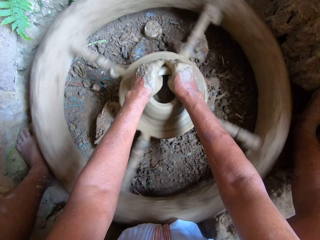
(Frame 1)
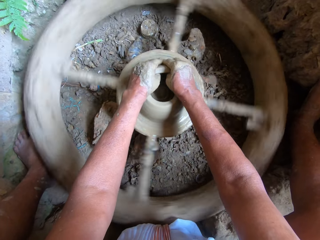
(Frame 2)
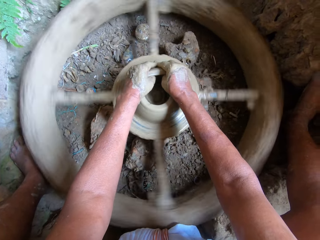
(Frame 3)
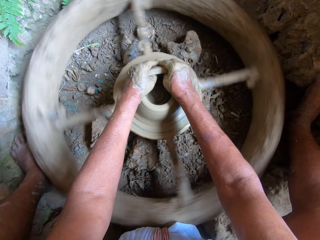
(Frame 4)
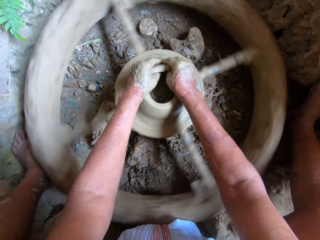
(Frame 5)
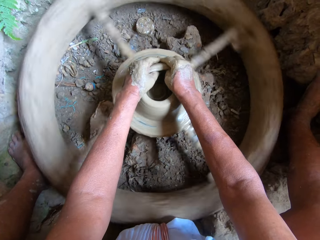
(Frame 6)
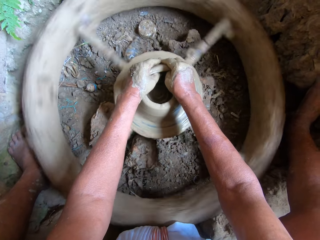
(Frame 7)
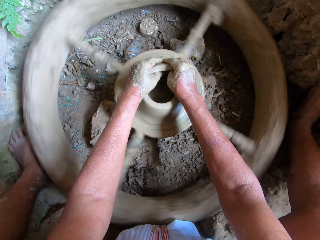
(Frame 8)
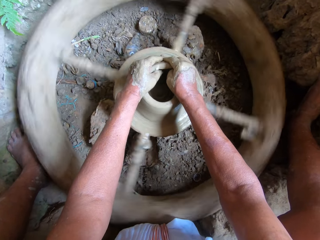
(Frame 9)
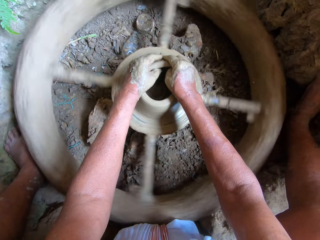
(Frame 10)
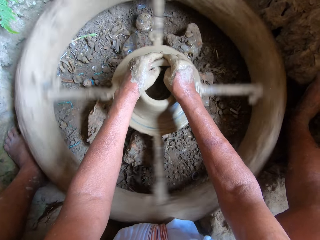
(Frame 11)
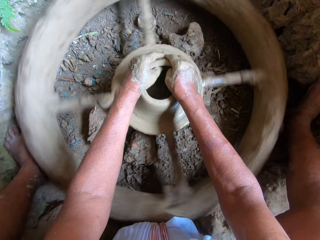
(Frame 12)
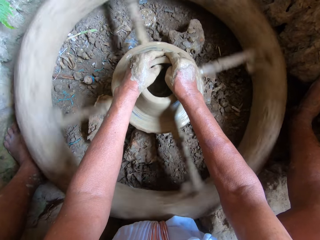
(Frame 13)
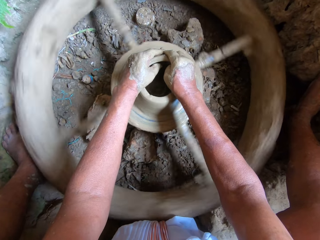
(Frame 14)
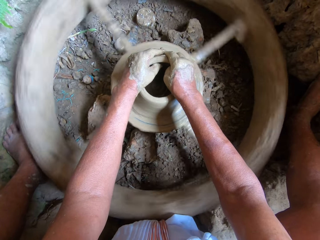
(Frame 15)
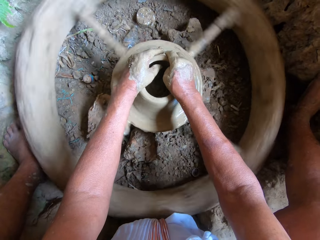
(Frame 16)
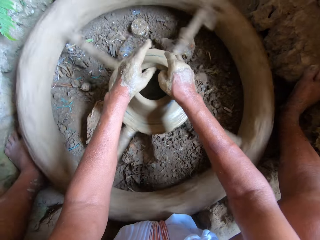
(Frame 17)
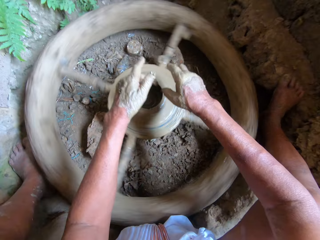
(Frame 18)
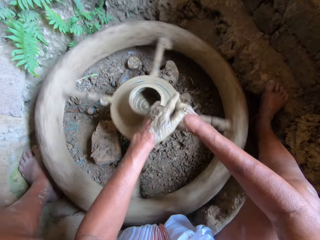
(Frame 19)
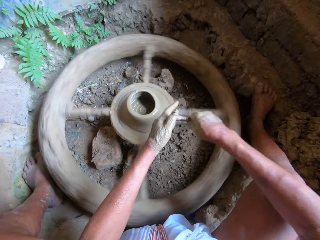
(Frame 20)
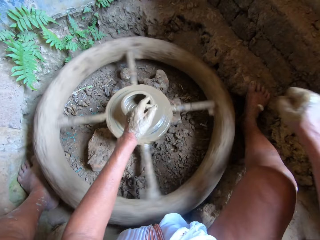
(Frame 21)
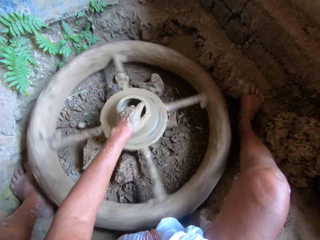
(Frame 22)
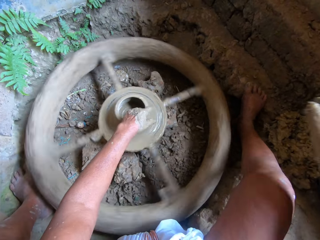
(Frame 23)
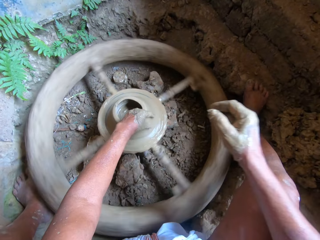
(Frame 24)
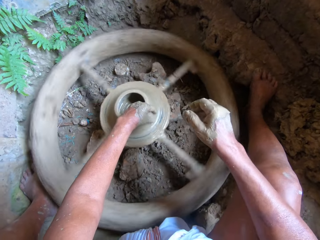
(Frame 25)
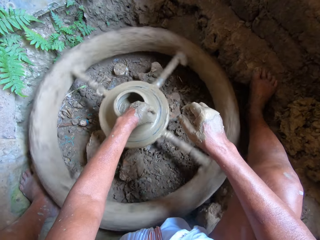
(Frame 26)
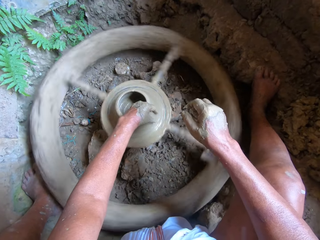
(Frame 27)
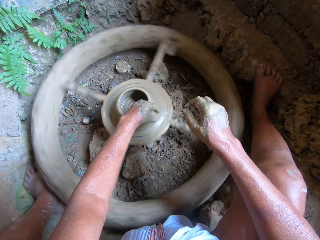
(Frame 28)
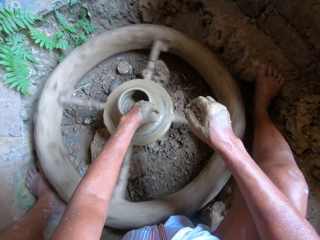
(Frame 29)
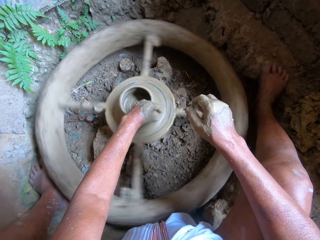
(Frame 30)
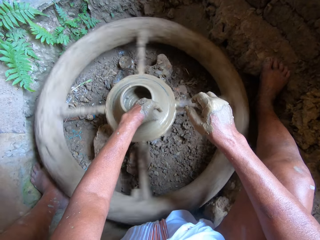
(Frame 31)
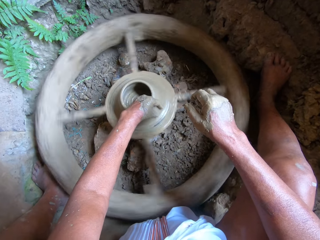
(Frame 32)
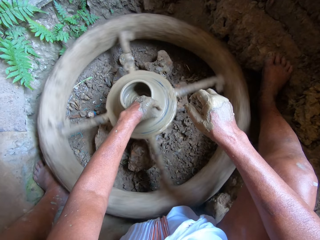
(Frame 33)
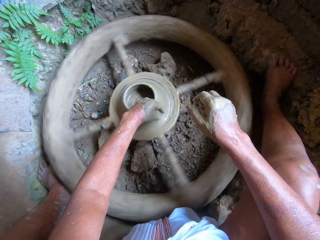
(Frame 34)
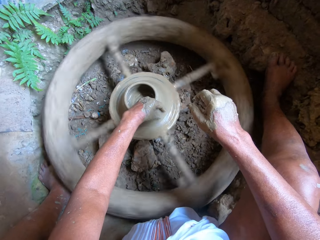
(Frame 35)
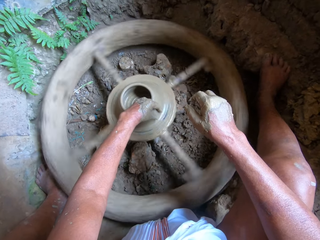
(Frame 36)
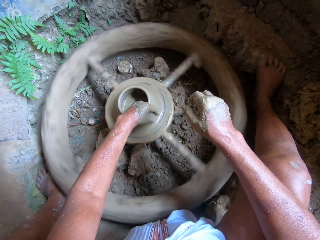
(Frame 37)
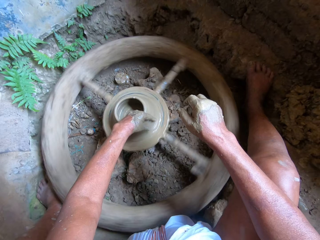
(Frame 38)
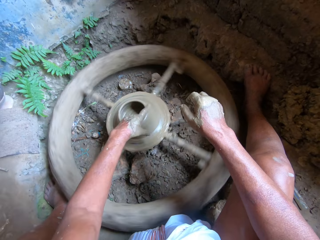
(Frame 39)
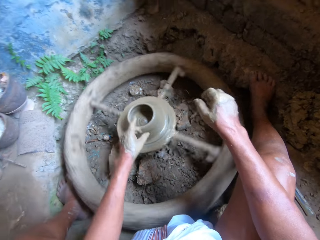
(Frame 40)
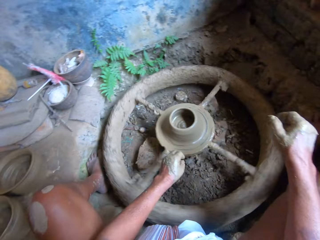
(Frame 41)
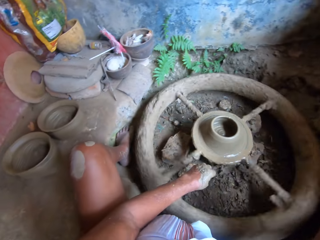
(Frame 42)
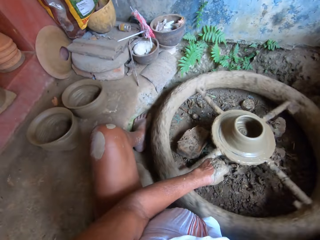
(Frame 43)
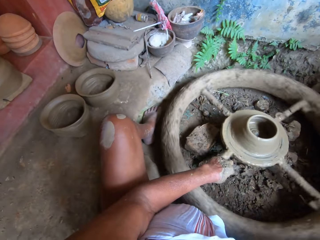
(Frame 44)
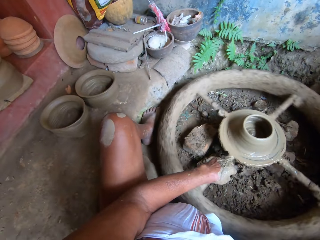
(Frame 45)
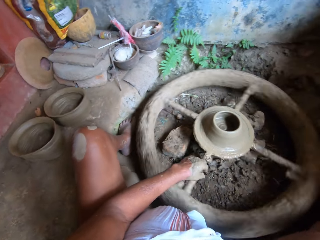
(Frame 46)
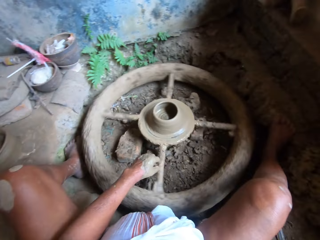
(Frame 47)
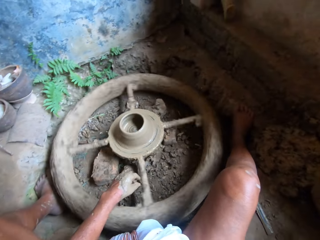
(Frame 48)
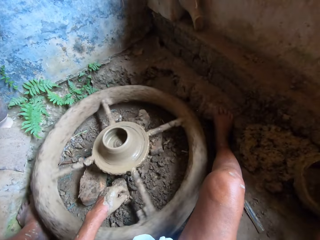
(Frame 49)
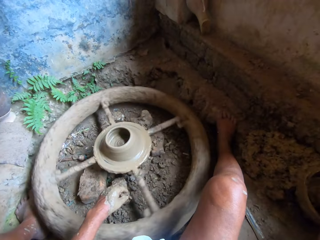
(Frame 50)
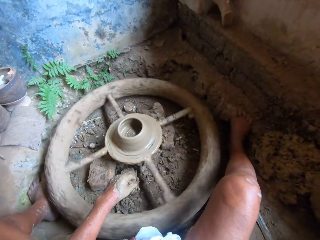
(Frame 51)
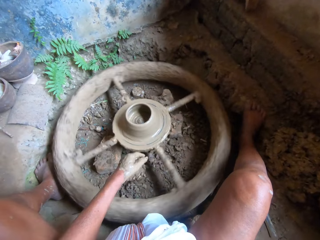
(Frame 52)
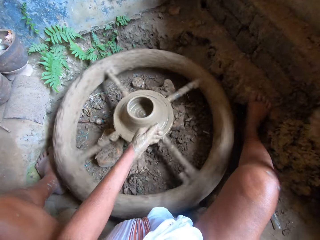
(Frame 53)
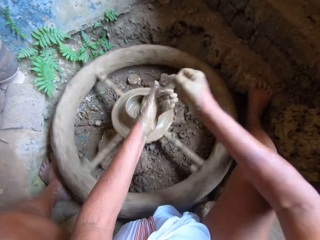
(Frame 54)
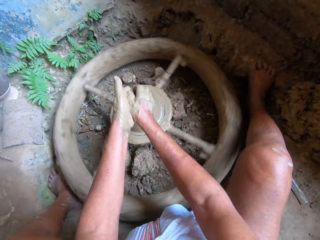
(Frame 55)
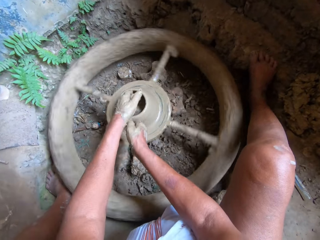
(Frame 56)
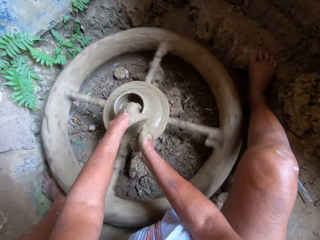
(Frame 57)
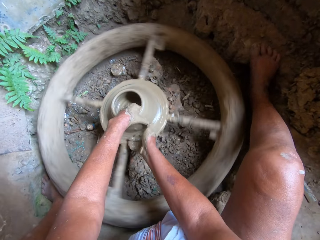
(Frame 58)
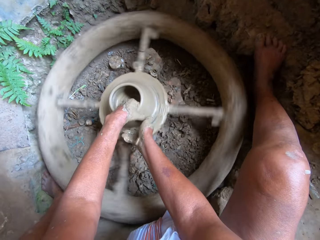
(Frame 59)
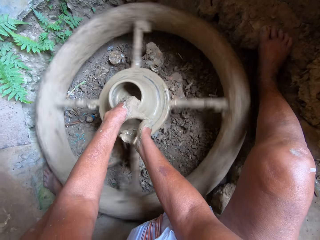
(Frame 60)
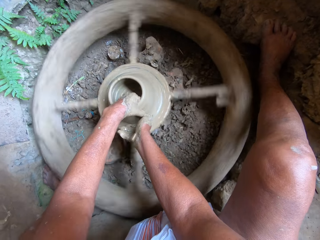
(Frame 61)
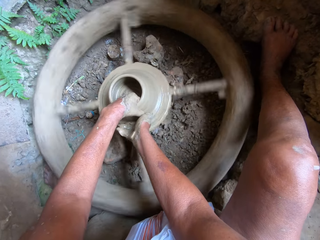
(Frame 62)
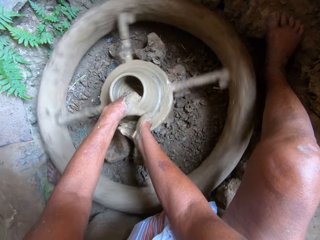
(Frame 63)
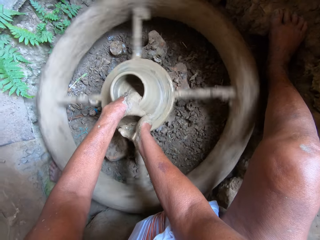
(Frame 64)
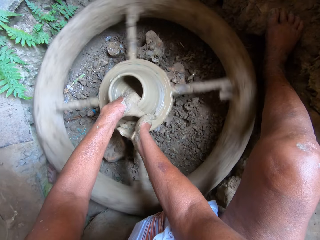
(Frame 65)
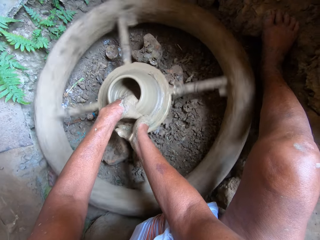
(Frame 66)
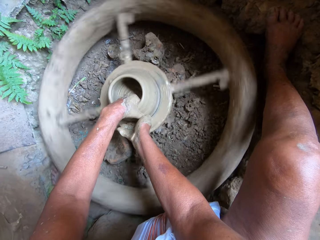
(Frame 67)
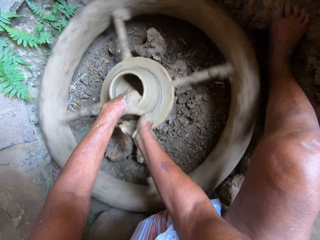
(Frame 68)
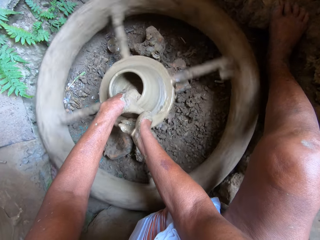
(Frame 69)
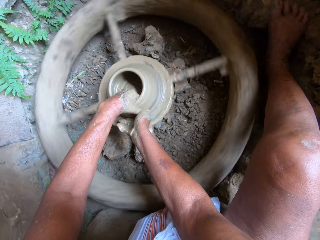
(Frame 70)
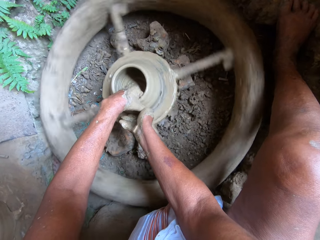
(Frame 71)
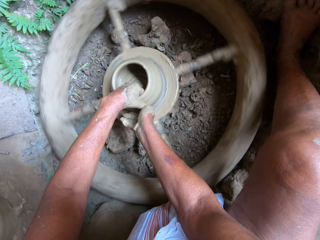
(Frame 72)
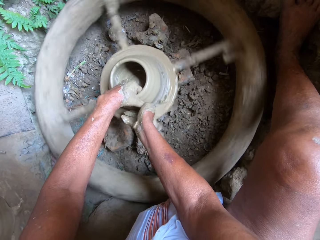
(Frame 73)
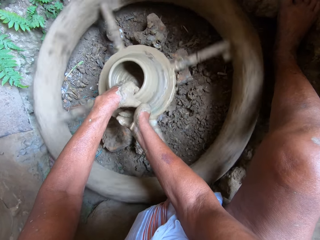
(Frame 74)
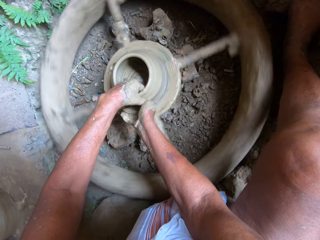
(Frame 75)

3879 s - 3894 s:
The camera wearer removes the clay in his hands. He drops the clay on some clay on the floor. He molds the clay on the potter's wheel with his left hand. He removes his left hand from the clay pot on the potter's wheel. He dips his right hand in a bowl of water on the floor. He rubs his hands together. He molds the clay on the potter's wheel with both hands.

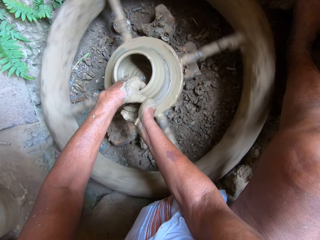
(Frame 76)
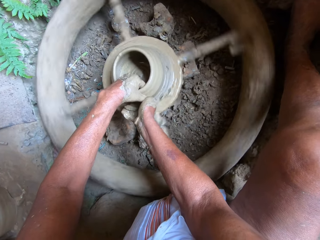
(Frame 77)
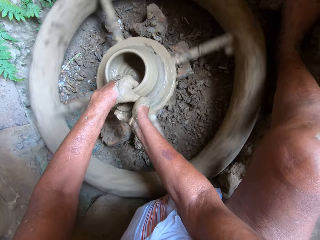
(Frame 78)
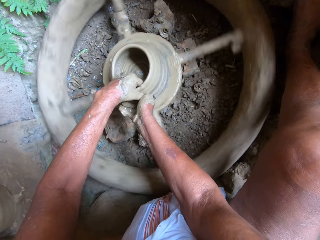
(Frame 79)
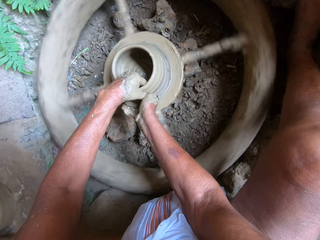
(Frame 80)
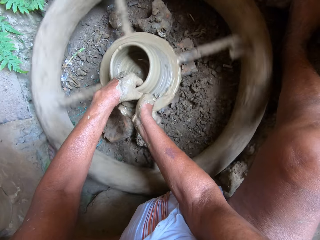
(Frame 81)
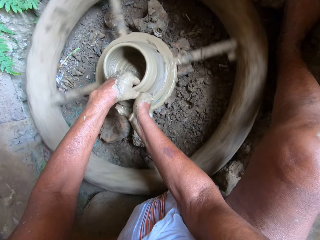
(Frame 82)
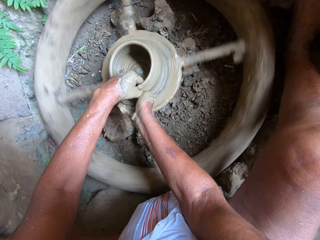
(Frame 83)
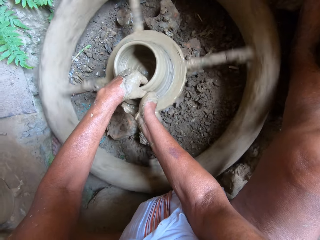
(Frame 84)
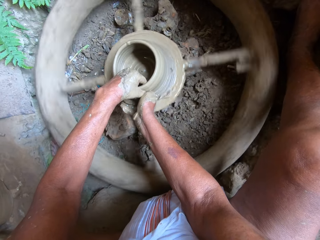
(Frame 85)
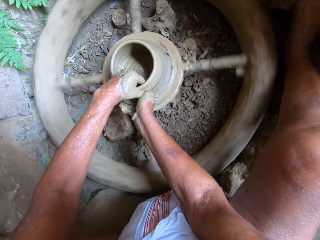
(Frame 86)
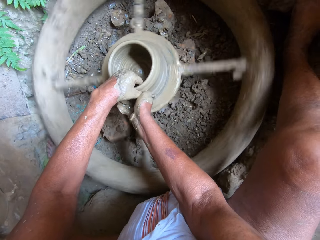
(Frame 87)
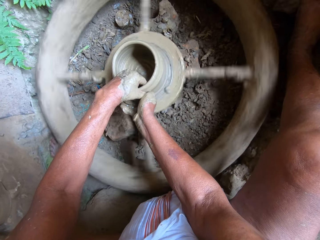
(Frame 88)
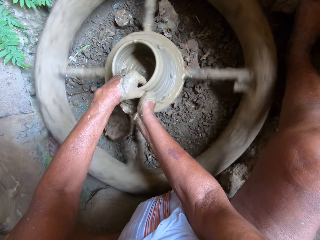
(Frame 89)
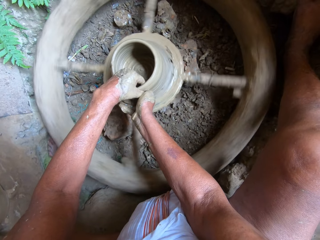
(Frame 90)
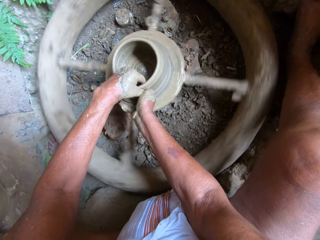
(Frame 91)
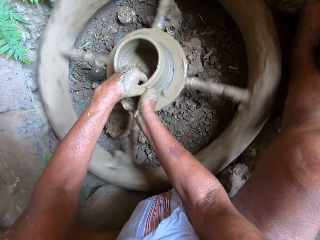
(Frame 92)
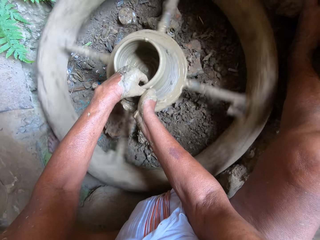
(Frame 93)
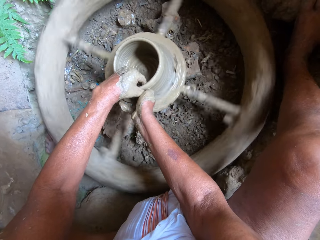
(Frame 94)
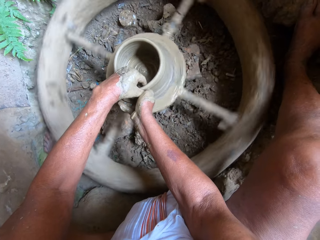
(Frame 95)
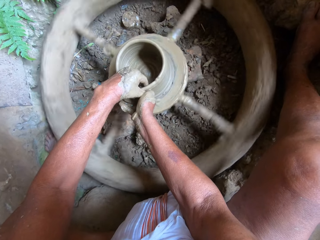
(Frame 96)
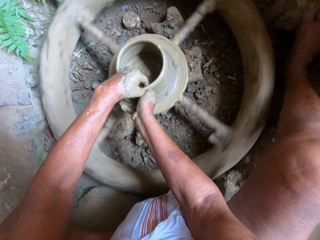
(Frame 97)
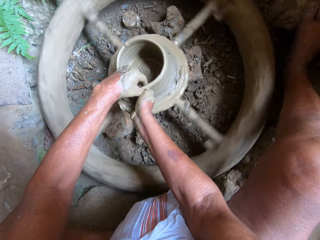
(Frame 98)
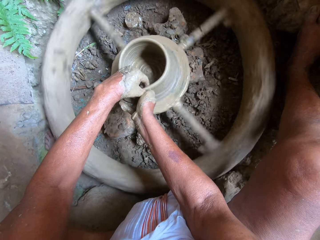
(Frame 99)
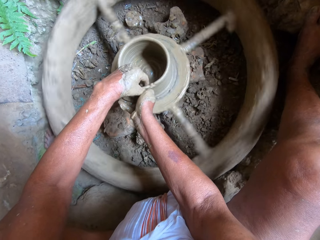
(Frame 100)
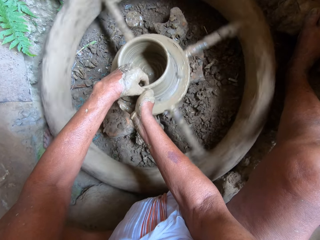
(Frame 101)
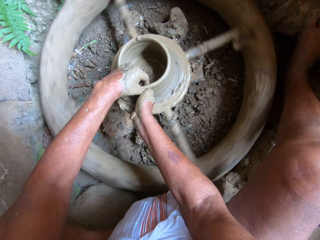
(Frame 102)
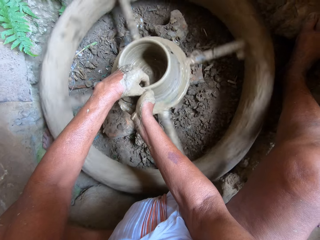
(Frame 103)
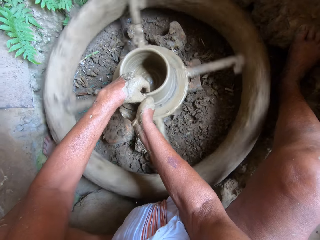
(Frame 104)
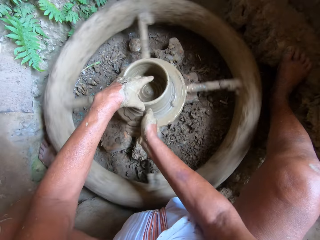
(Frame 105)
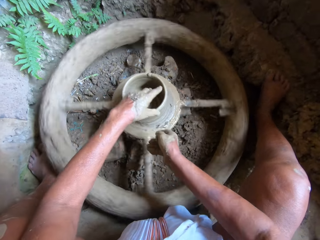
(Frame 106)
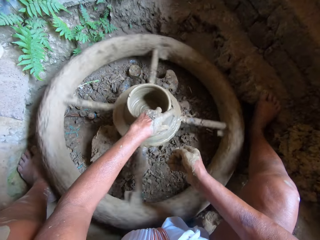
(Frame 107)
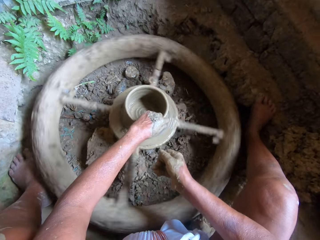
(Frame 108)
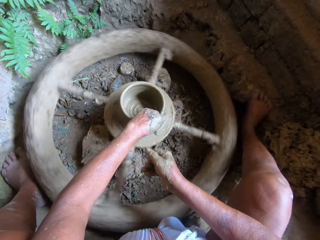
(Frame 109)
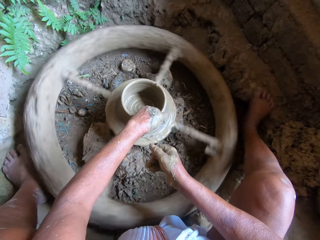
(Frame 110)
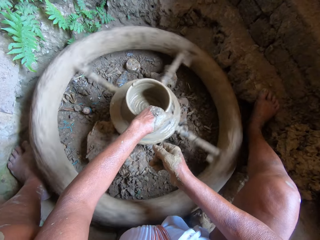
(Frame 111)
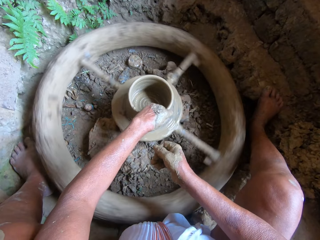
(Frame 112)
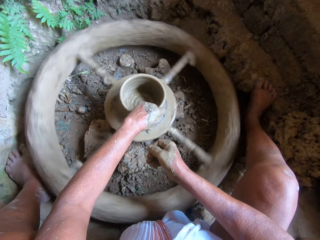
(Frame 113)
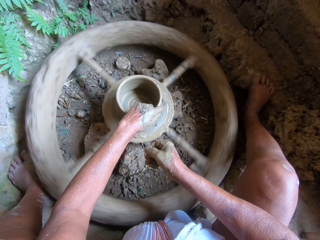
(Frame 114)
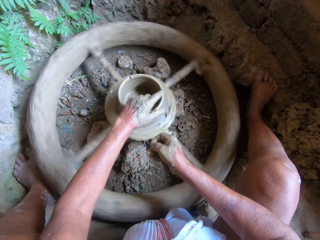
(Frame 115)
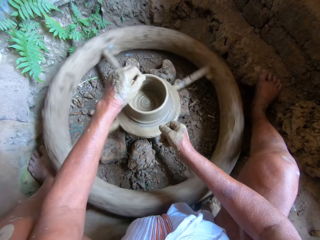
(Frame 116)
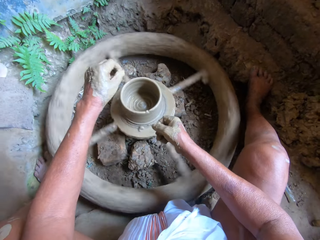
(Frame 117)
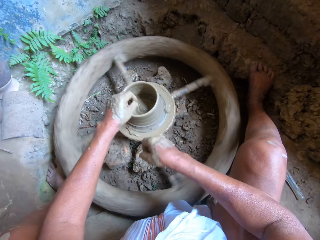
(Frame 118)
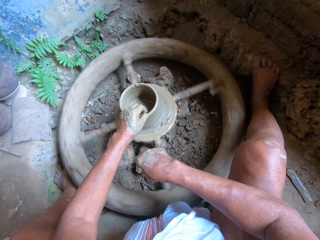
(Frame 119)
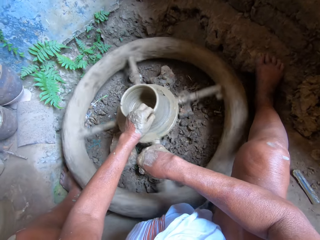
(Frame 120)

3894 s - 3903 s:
The camera wearer removes both hands from the clay pot on the potter's wheel. He molds the clay on the potter's wheel with his left hand.
